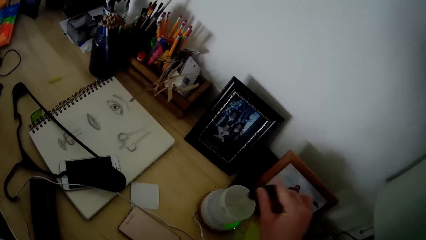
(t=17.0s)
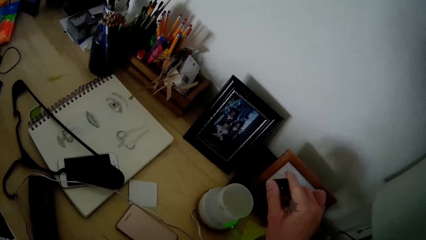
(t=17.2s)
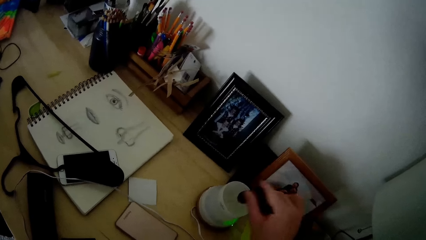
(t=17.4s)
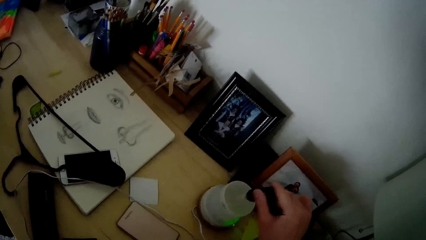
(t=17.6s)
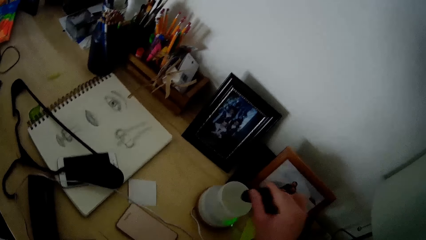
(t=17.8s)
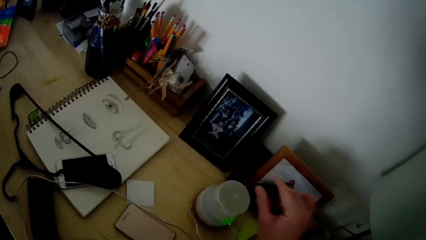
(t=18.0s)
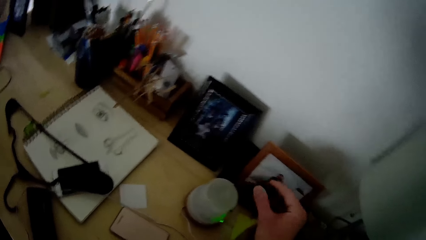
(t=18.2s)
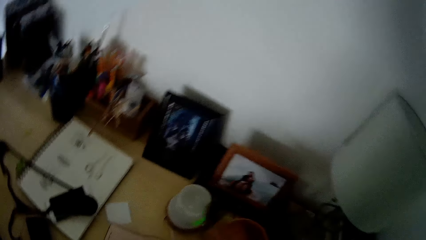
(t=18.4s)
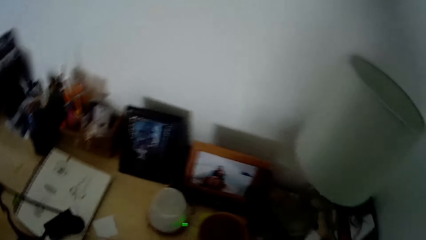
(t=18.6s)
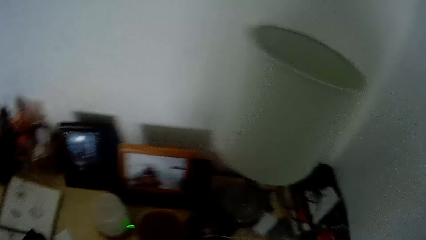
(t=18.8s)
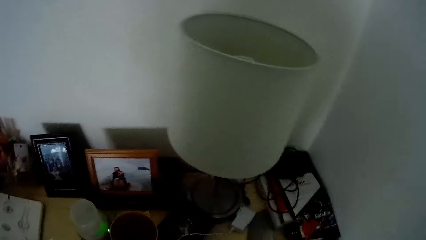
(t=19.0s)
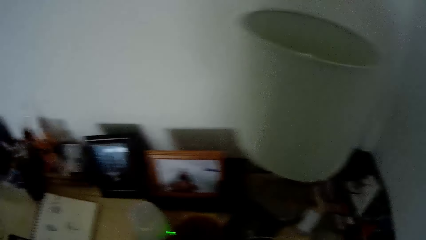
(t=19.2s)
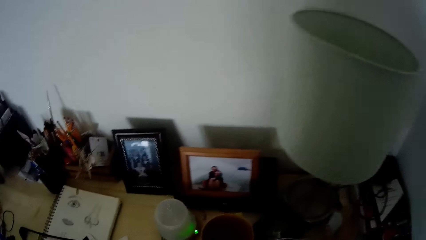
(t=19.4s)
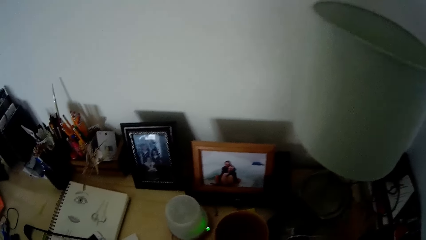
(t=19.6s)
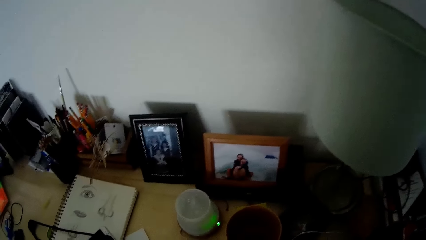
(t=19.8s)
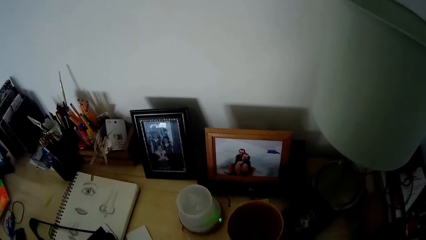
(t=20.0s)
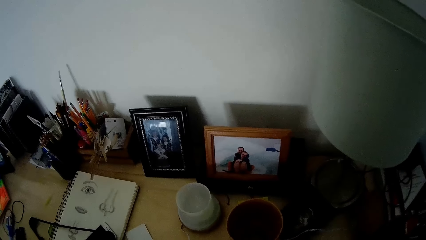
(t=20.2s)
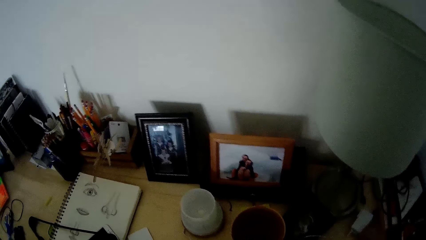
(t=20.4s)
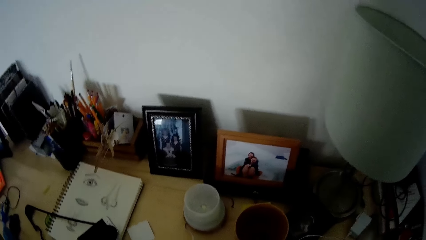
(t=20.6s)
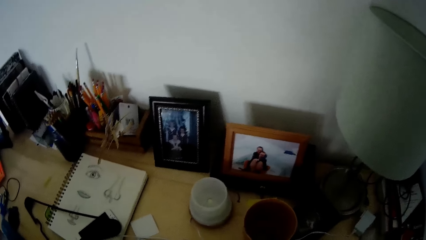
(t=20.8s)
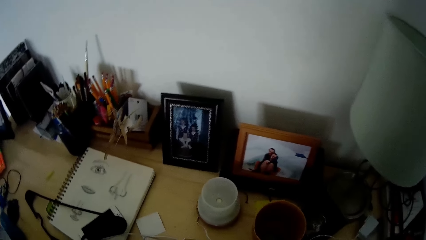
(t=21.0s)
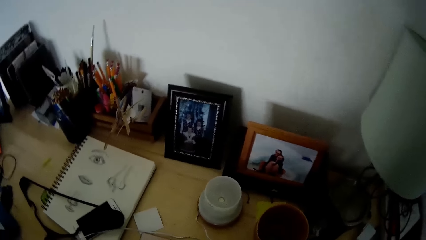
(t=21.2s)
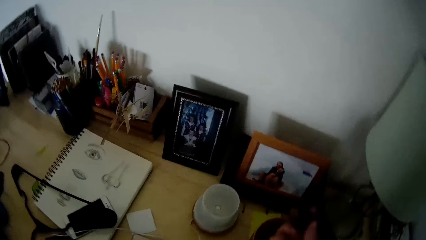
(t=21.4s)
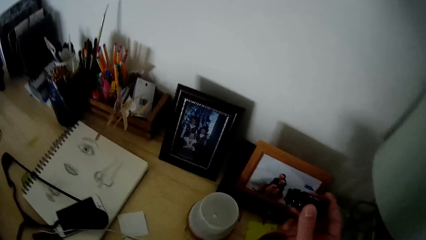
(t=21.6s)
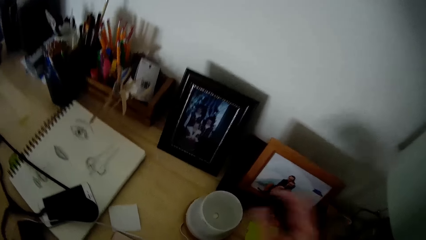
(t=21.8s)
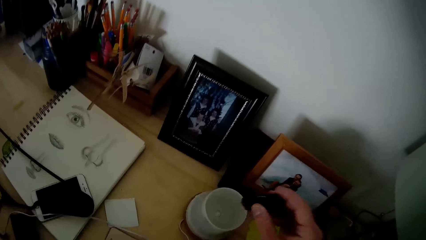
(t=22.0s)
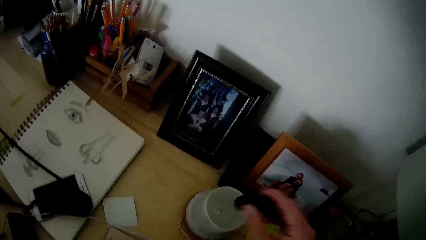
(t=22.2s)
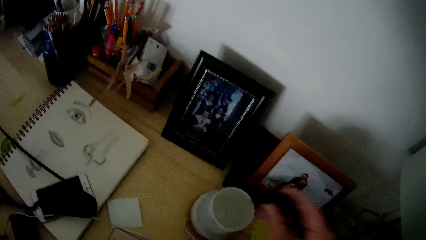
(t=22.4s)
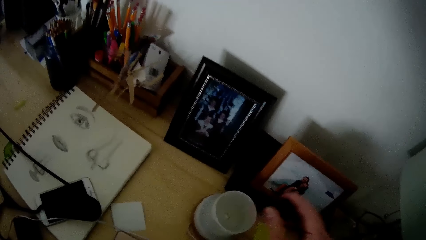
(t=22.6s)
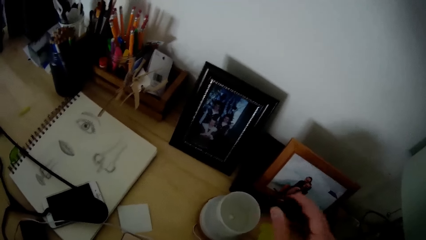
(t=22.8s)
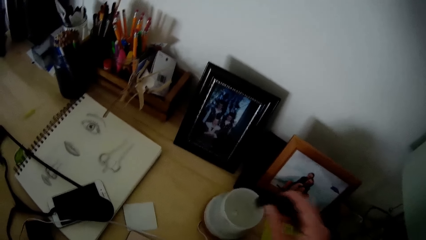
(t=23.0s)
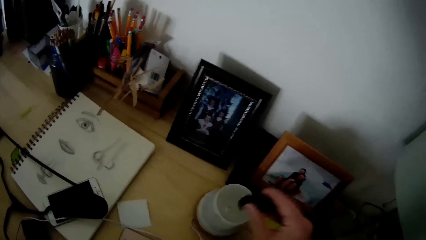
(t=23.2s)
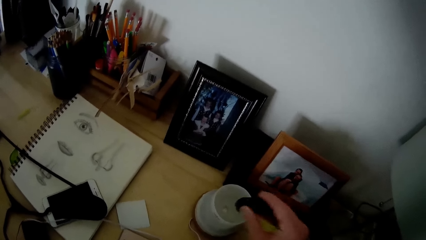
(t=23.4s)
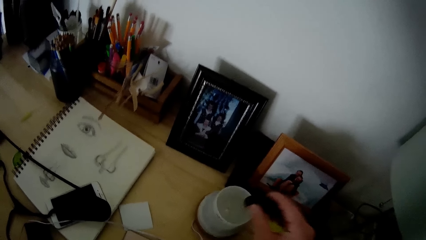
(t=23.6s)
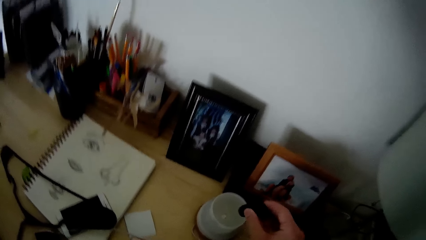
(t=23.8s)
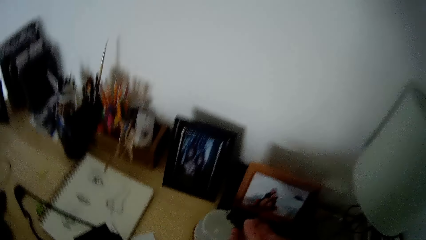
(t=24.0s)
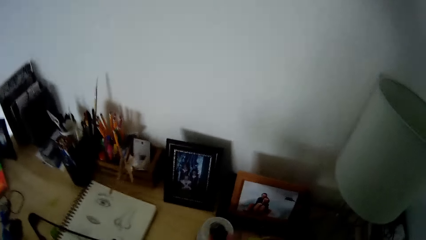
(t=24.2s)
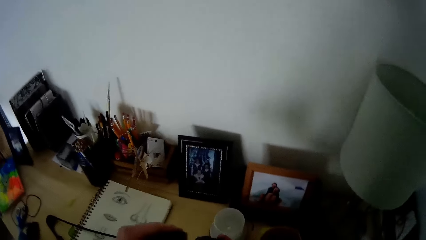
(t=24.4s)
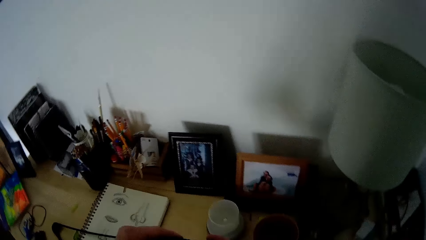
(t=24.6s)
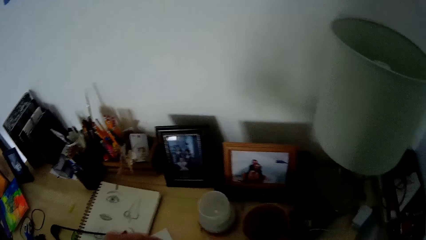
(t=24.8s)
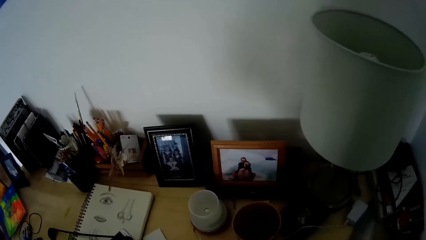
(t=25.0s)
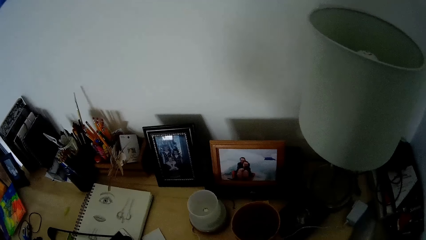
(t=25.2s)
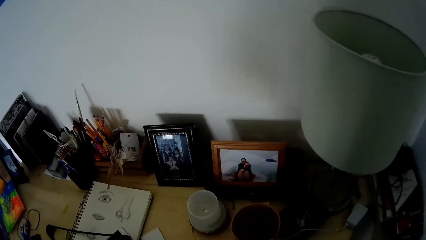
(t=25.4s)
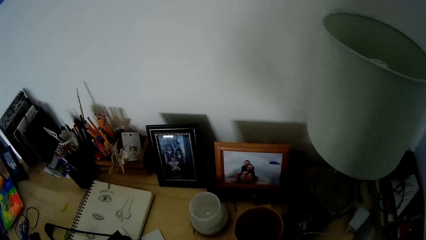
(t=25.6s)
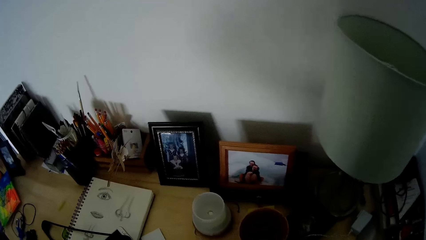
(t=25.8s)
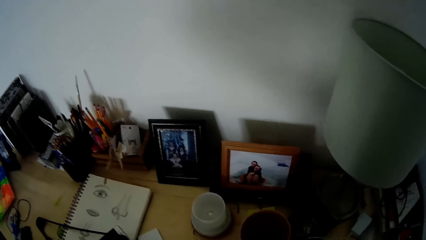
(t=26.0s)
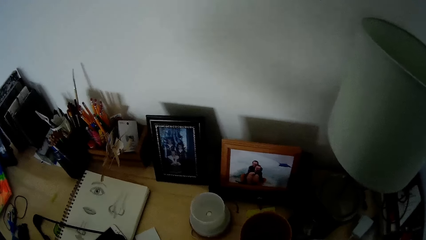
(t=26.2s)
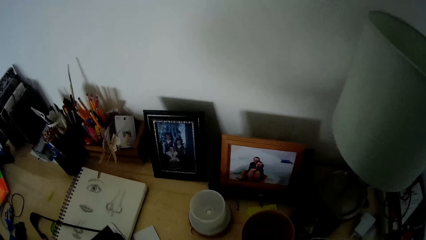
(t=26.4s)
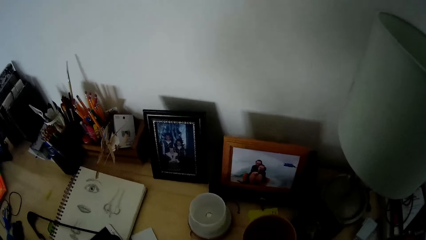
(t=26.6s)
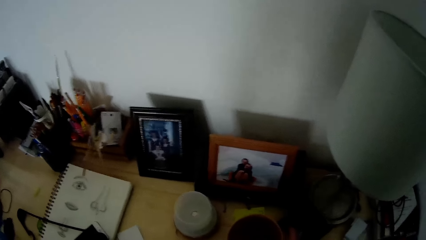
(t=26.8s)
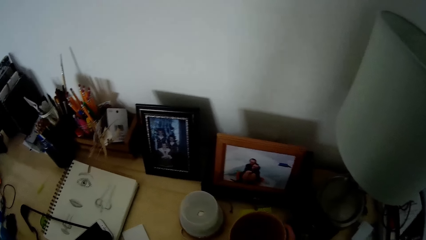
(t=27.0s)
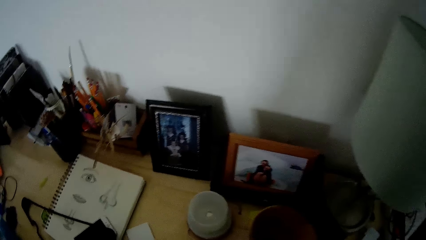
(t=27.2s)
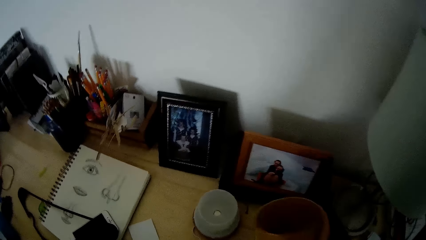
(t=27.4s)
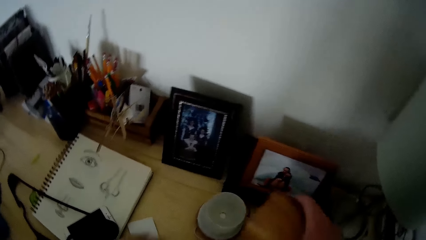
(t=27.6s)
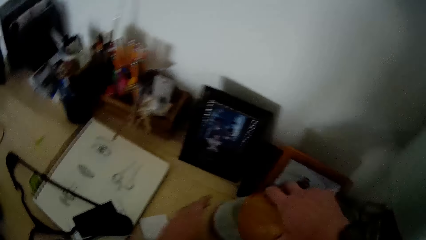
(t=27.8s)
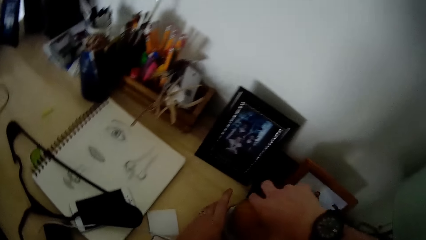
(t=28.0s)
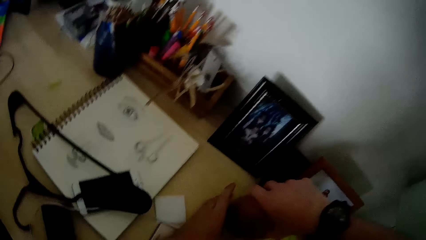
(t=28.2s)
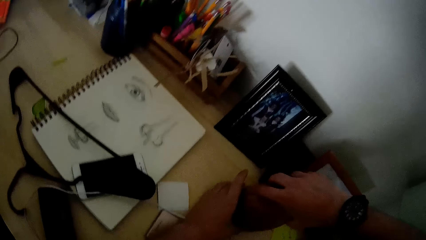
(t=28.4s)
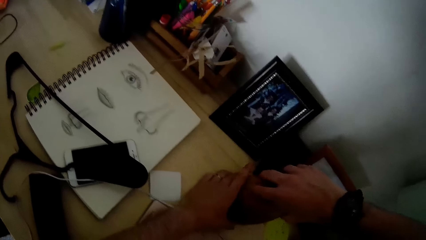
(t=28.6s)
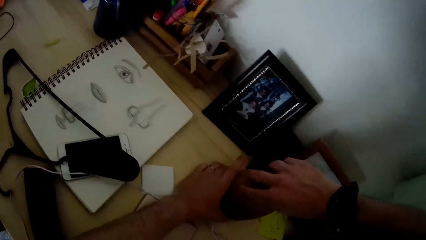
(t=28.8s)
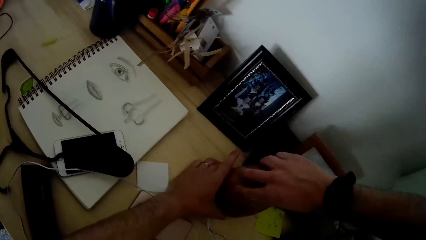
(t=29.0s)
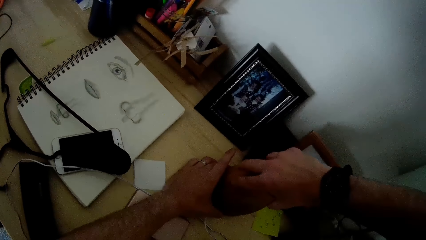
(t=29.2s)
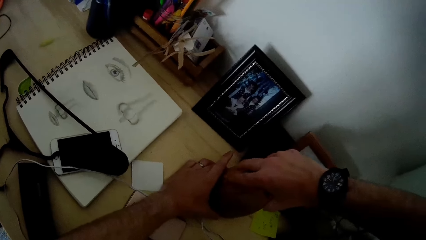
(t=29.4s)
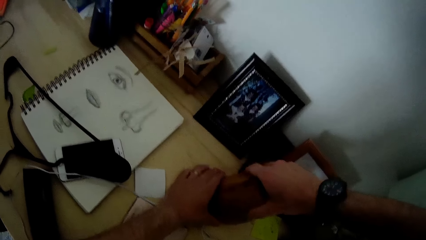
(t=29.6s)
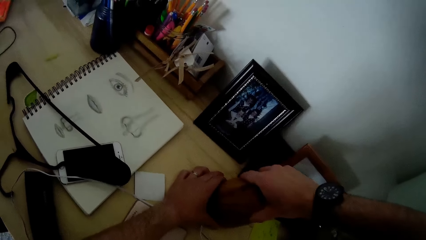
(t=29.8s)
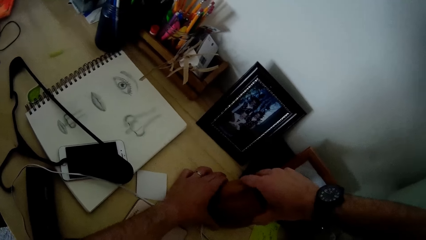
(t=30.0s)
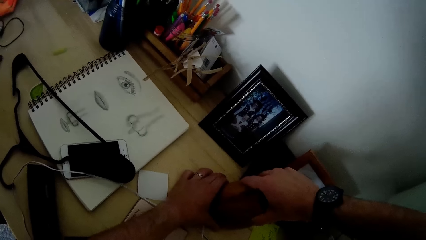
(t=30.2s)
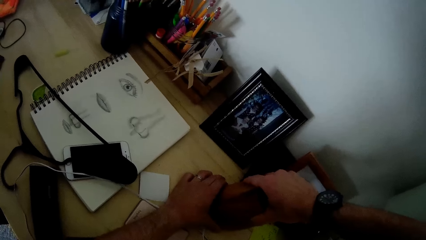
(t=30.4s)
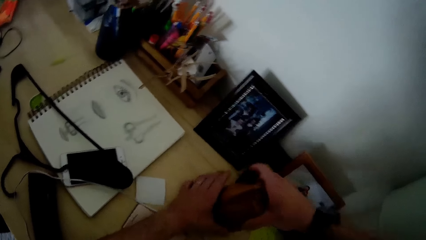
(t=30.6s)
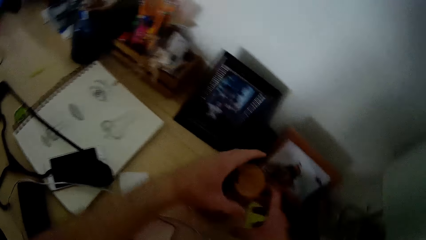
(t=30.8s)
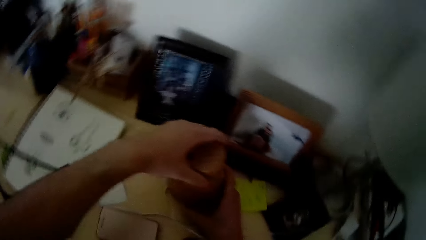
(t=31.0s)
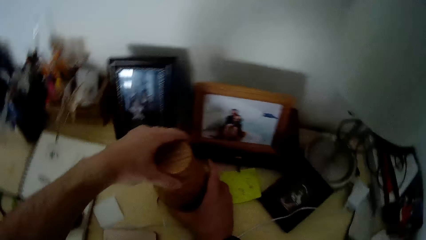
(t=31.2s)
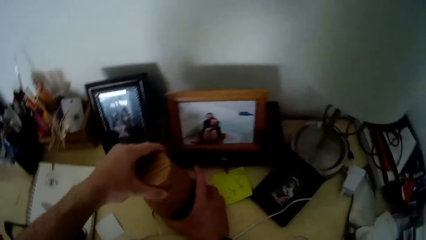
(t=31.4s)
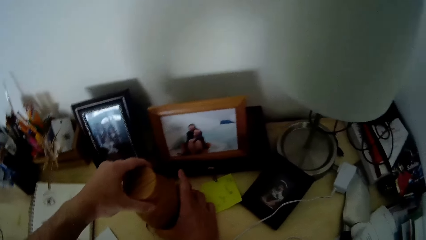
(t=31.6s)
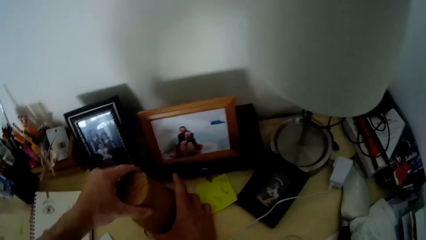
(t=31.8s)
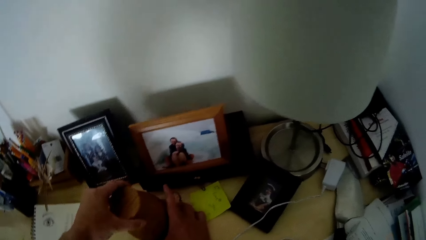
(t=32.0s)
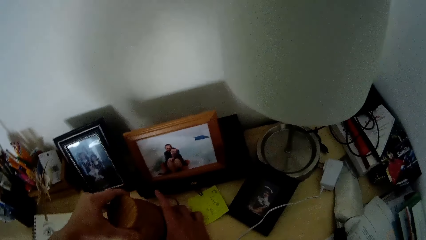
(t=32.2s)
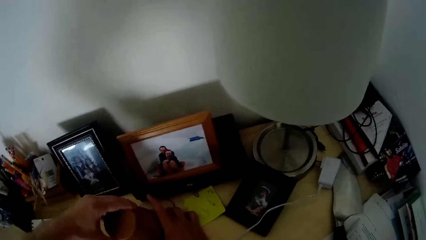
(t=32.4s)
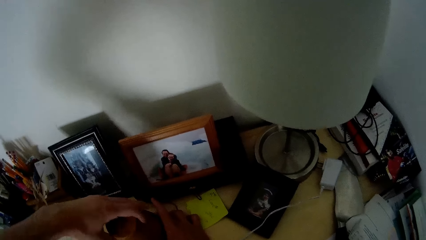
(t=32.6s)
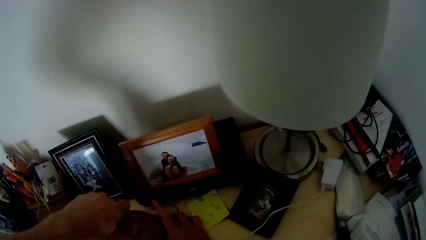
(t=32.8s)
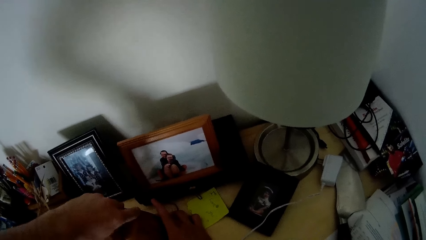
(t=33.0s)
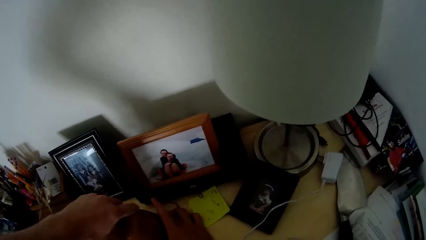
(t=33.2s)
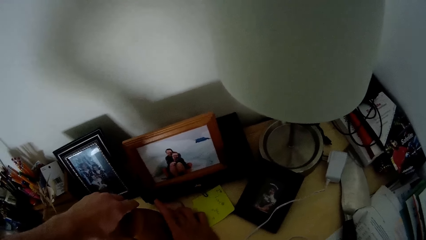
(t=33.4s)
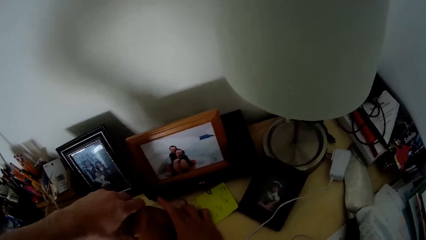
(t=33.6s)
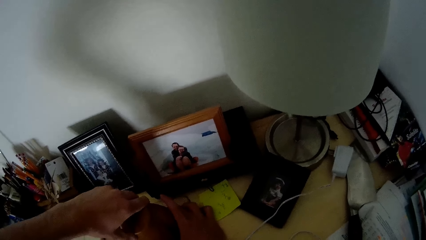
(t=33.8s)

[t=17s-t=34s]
The camera wearer pours powder into the electric kettle. He covers the black bottle with the cover in his left hand. He picks up the cover of the humidifier on the table with his right hand. He covers the humidifier with the cover with both hands.
